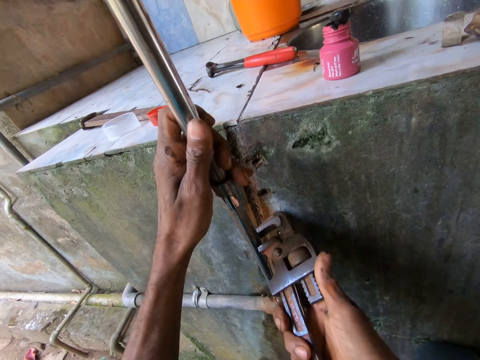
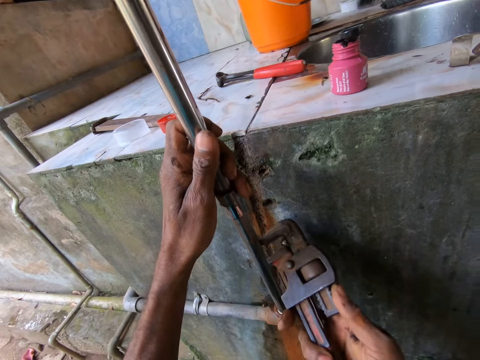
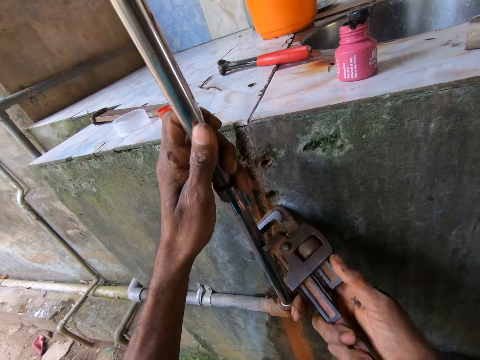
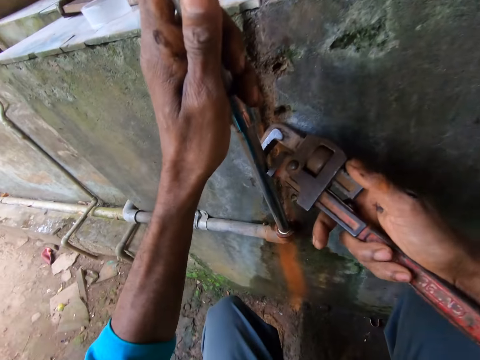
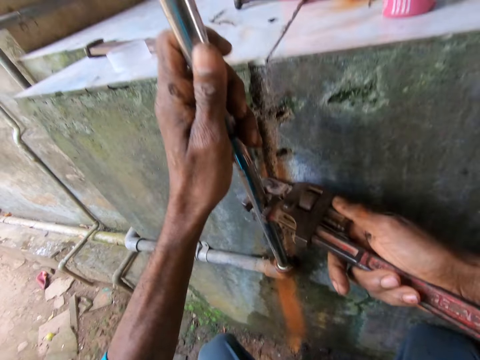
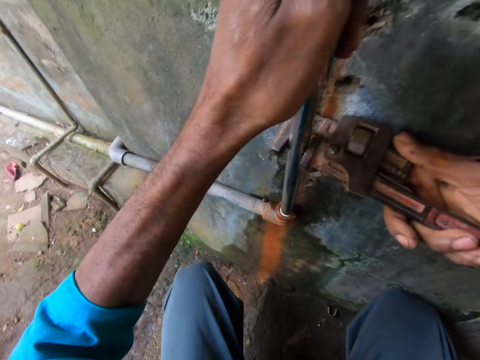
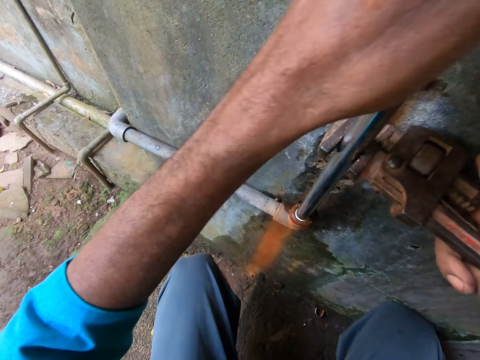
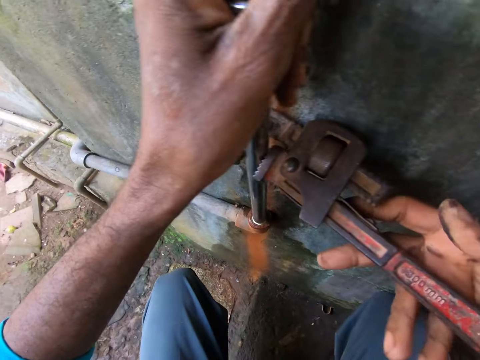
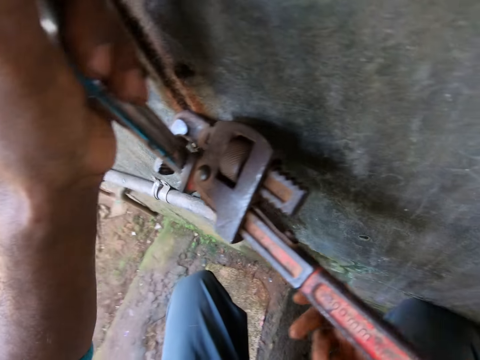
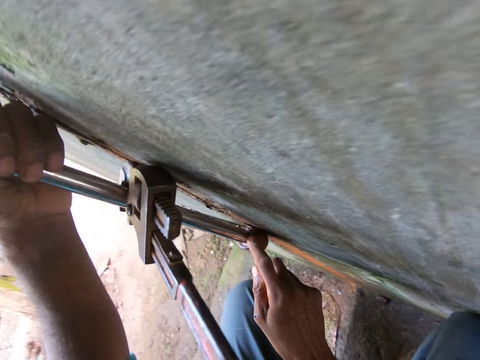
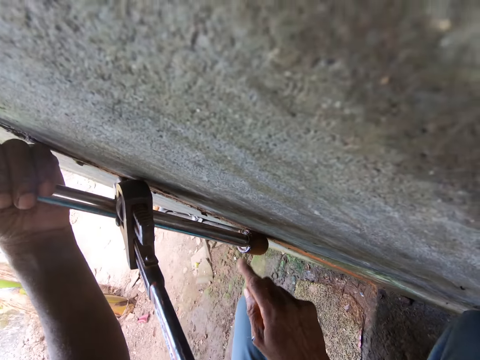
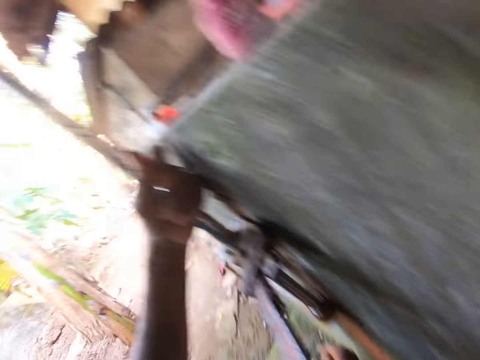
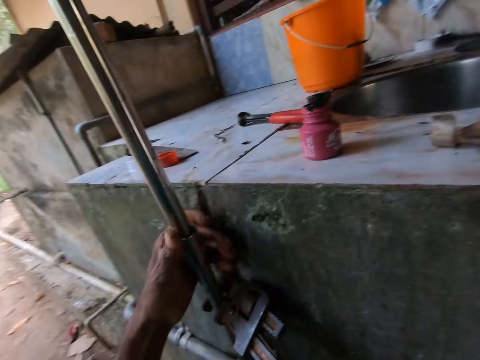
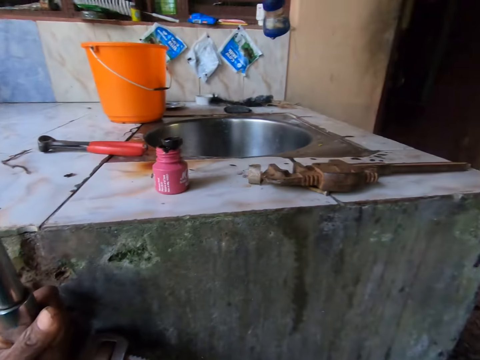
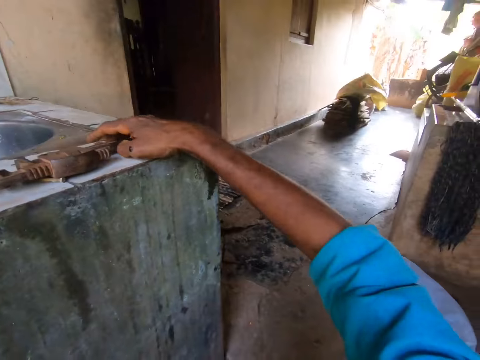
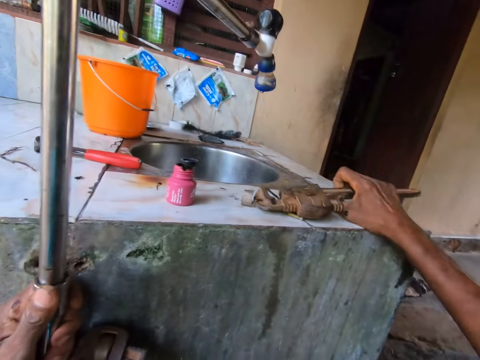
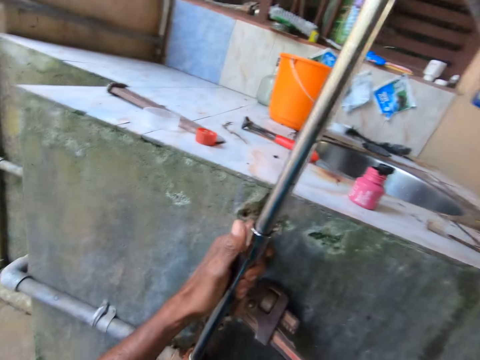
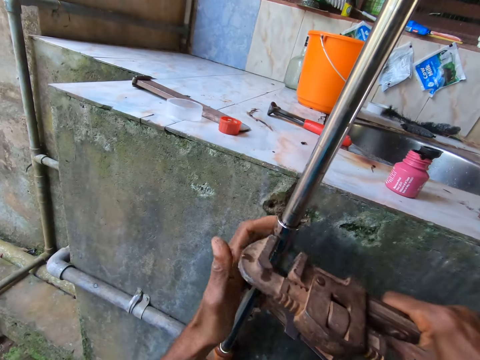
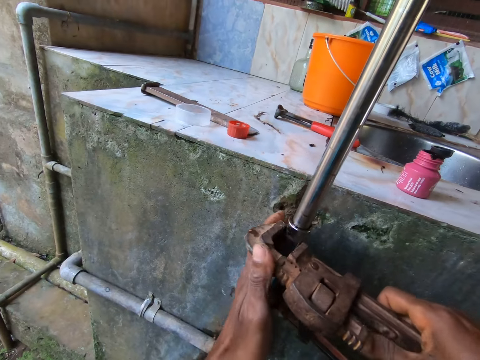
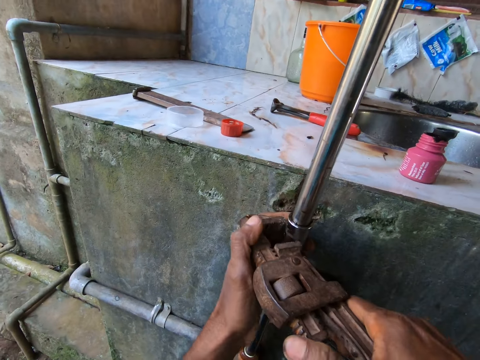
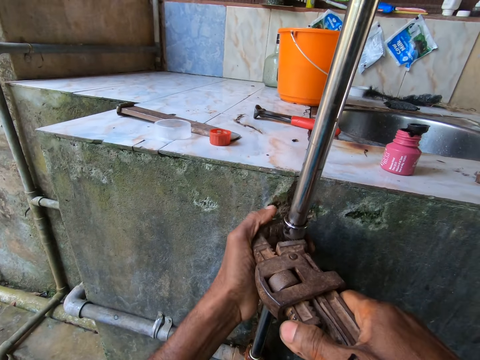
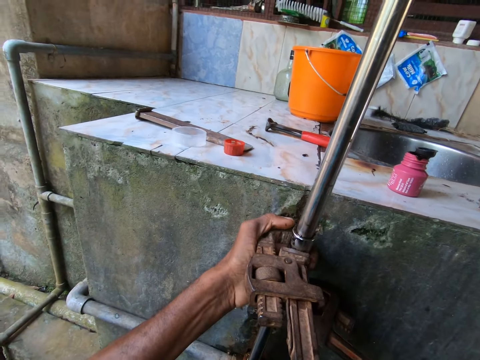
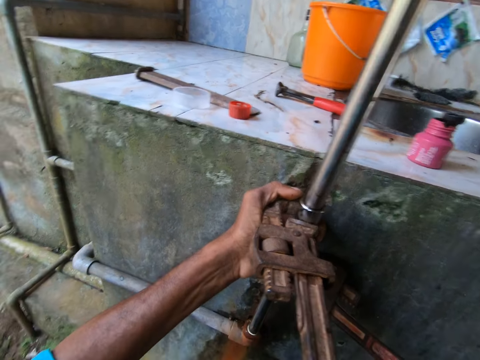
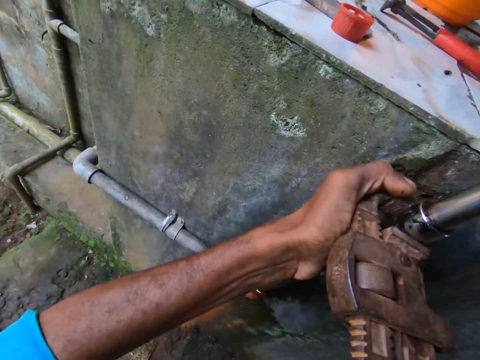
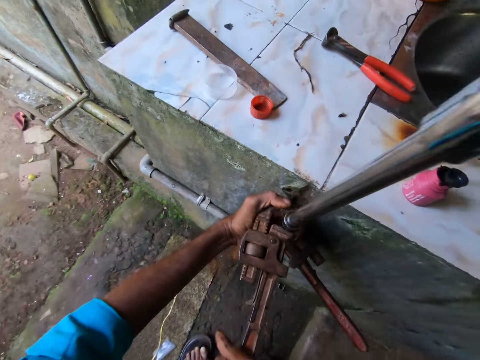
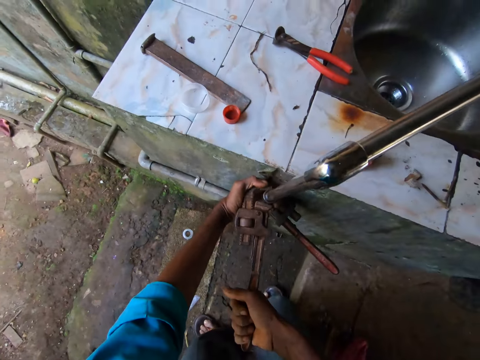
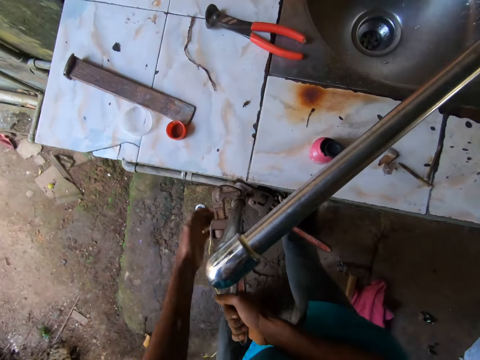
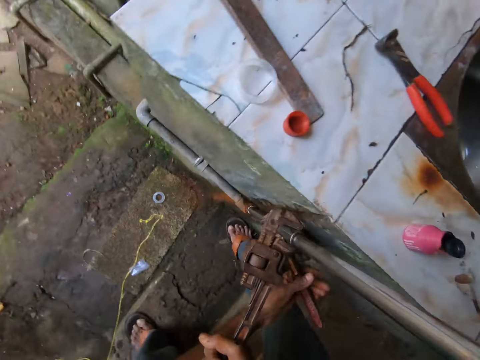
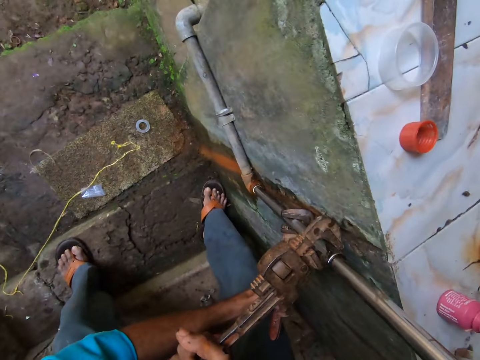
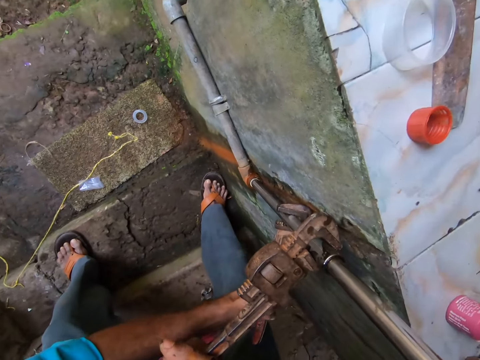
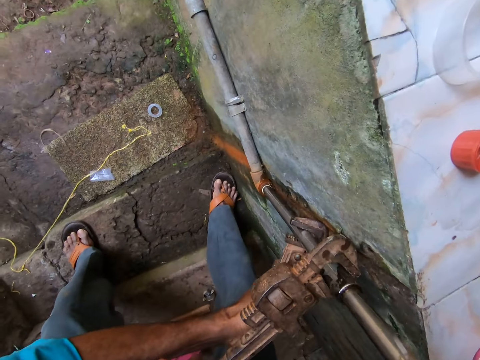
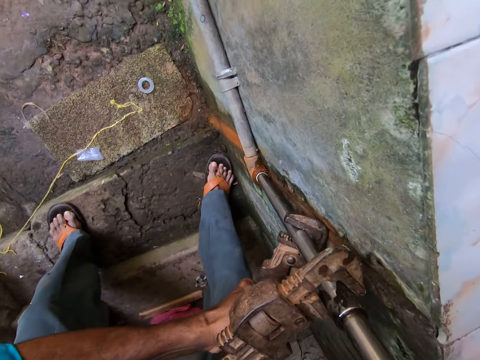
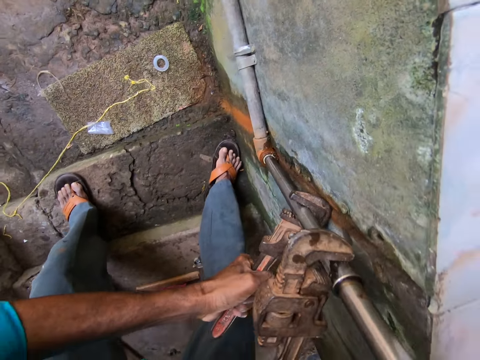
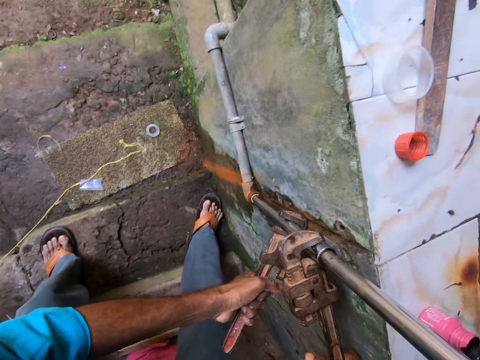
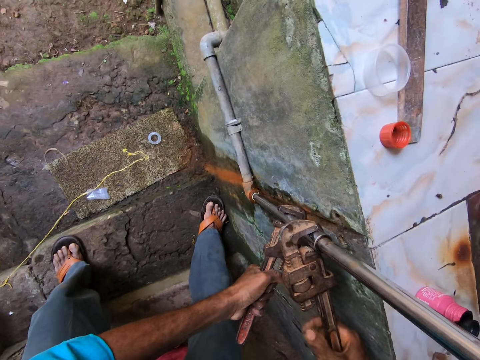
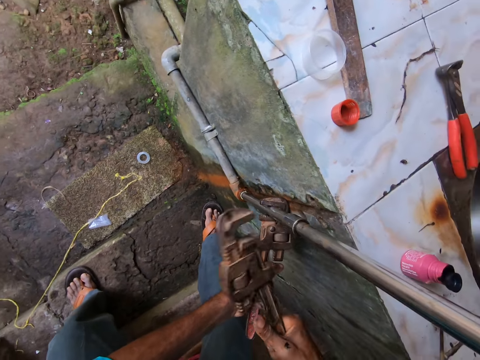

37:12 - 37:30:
The camera wearer hangs the pipe wrench on the pipe with his right hand. He touches the pipe with his right hand. He picks up another pipe wrench from the counter top with his right hand. He screws the pipe with the pipe wrench in his right hand. He repairs the pipe with the pipe wrench. He holds the pipe wrench on the pipe with his left hand.

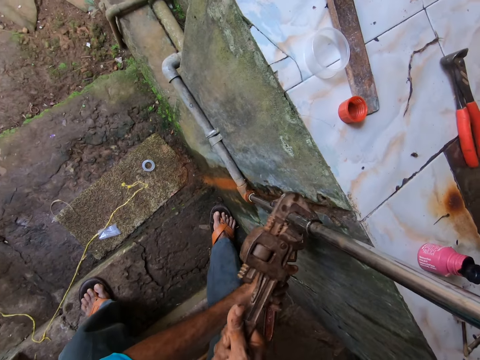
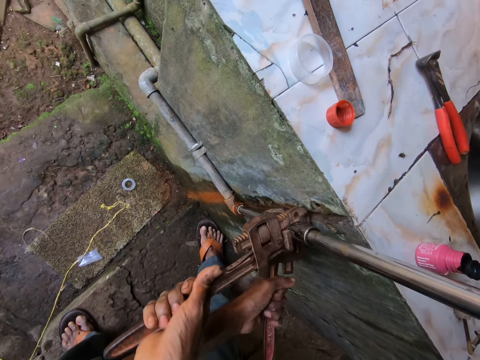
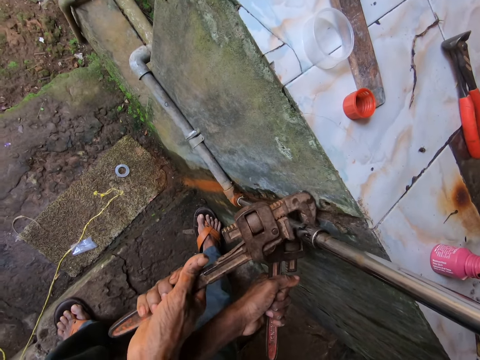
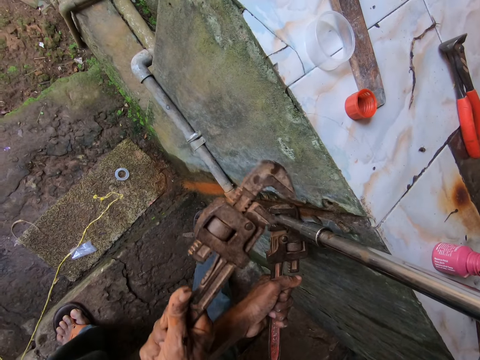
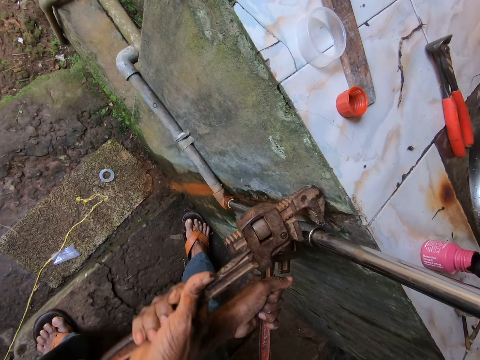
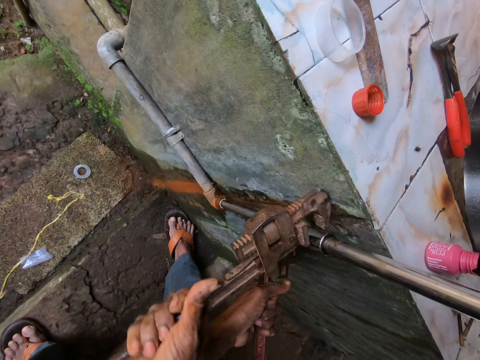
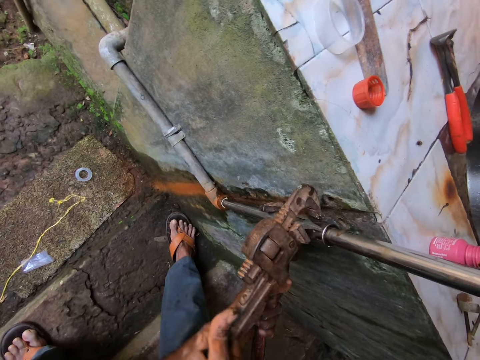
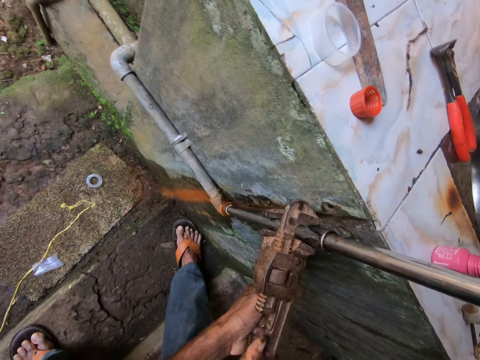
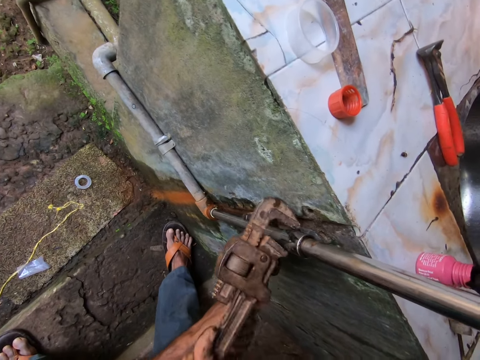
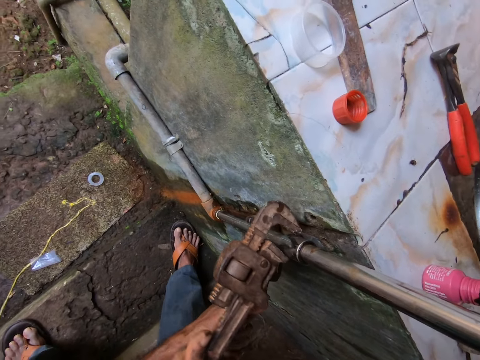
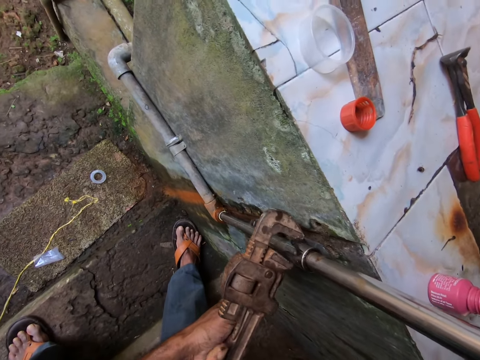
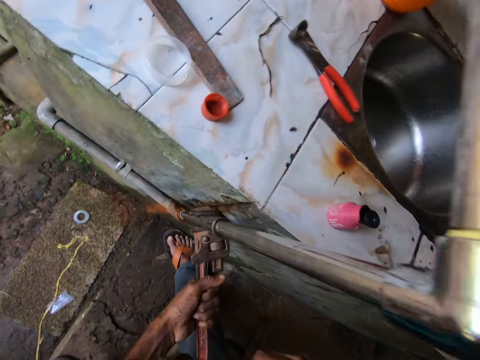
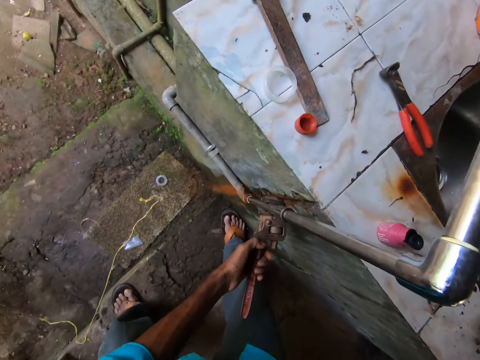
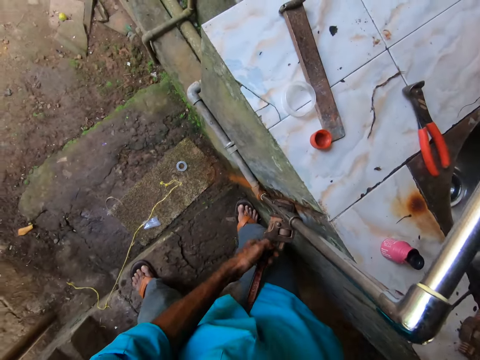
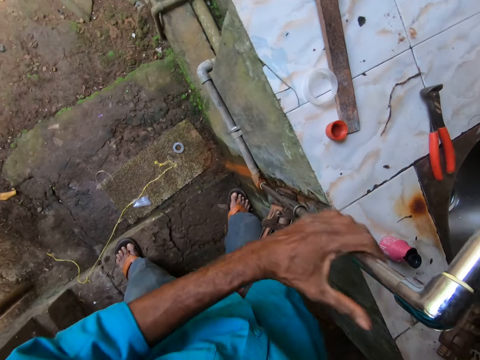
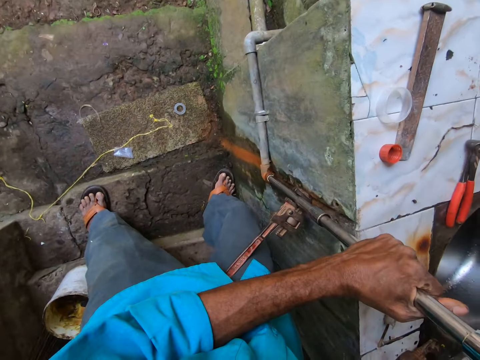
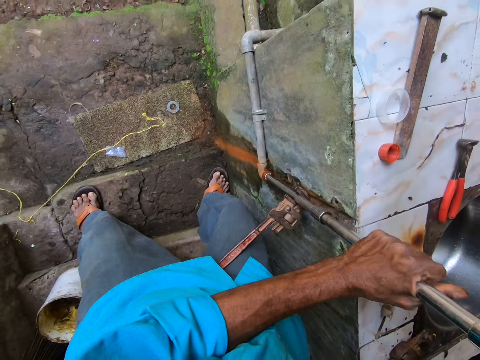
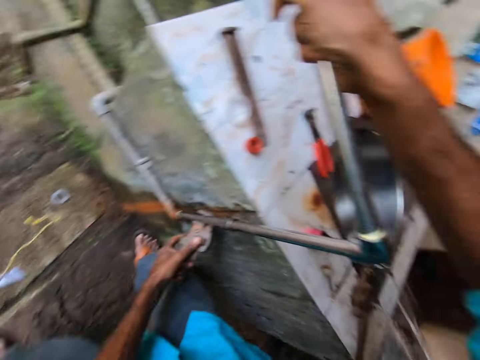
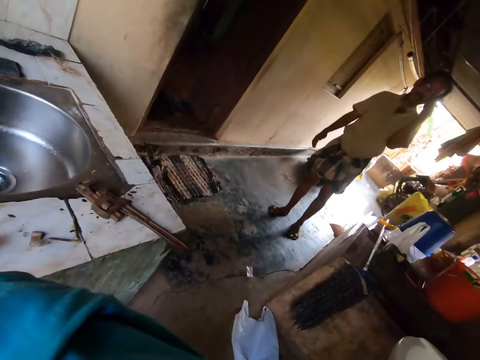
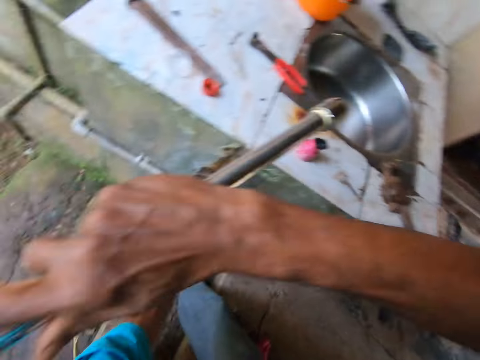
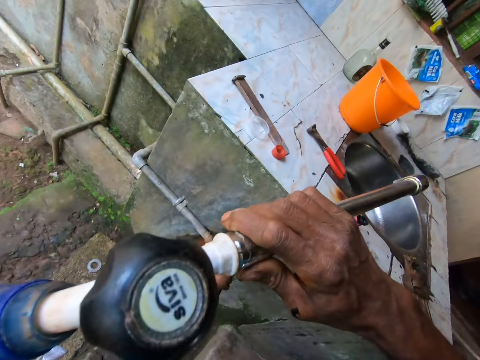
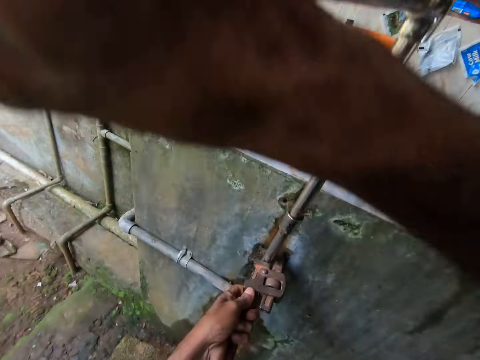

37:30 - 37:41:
The camera wearer removes the pipe wrench from the pipe with his right hand. He drops the pipe wrench on the counter top with his right hand. The man converses with the camera wearer. The camera wearer holds the pipe with his left hand. He holds the pipe wrench on the pipe with his left hand. He turns a tap neck with his right hand.
